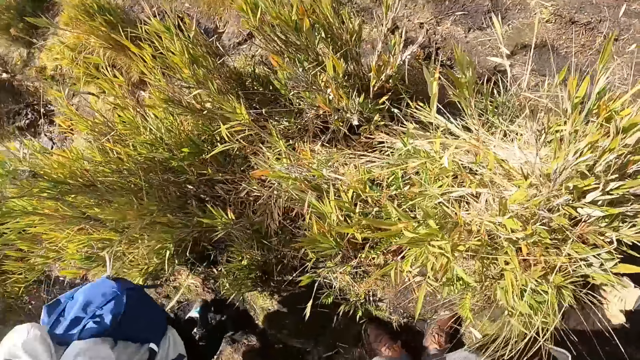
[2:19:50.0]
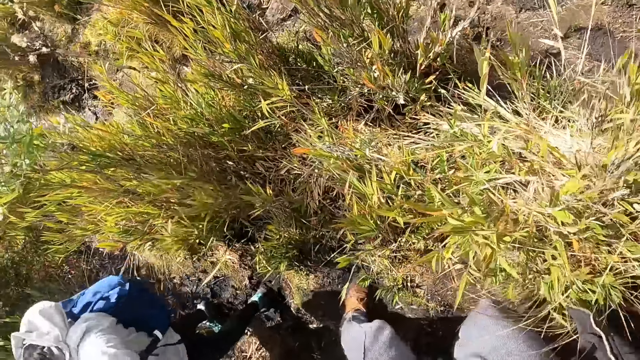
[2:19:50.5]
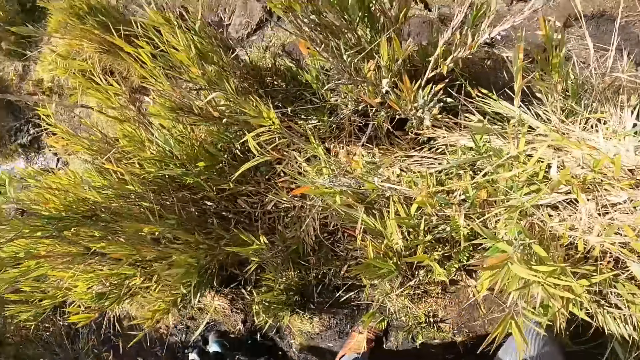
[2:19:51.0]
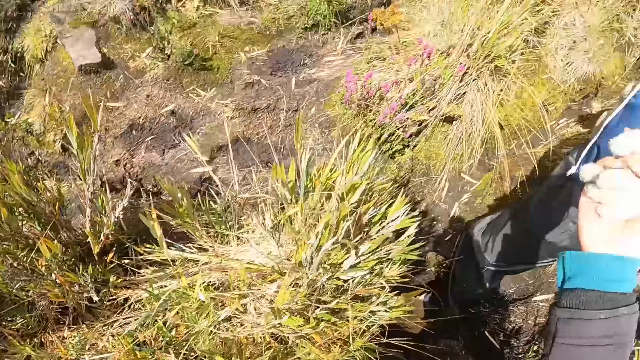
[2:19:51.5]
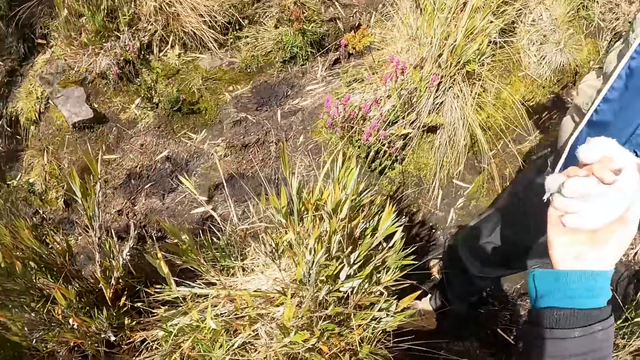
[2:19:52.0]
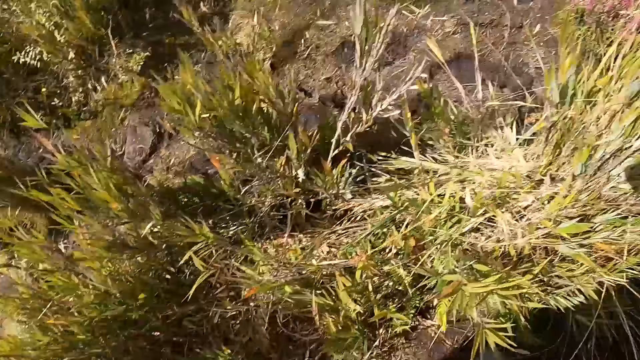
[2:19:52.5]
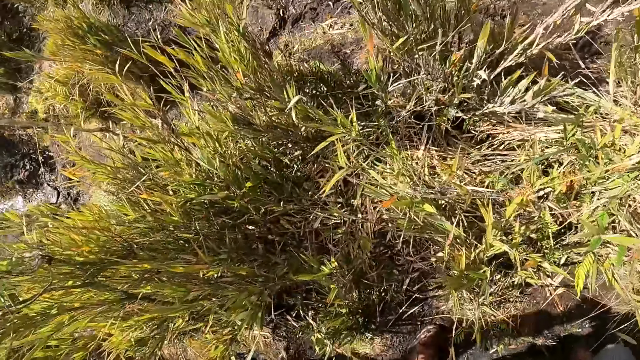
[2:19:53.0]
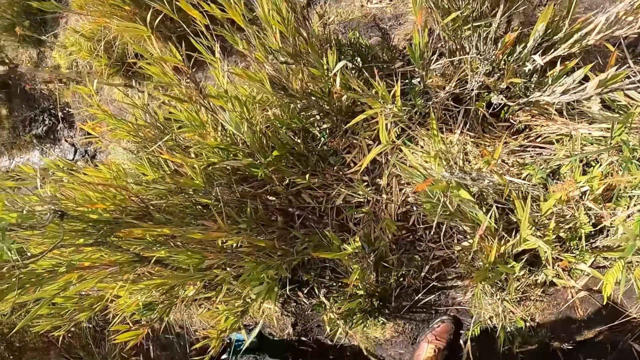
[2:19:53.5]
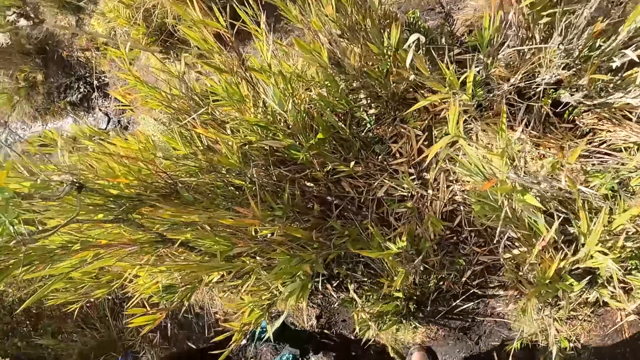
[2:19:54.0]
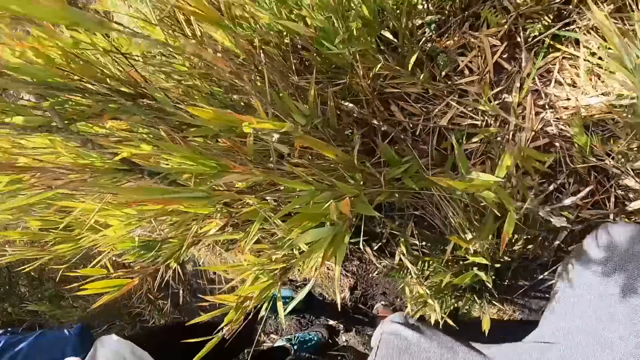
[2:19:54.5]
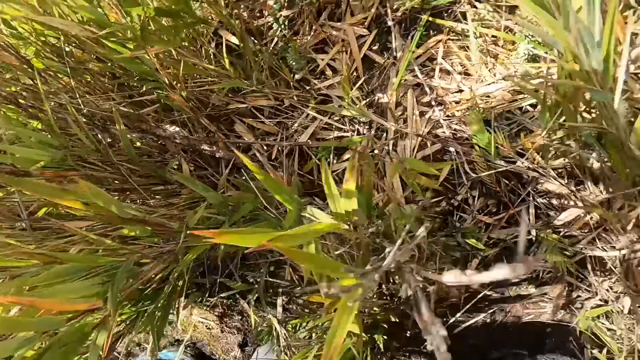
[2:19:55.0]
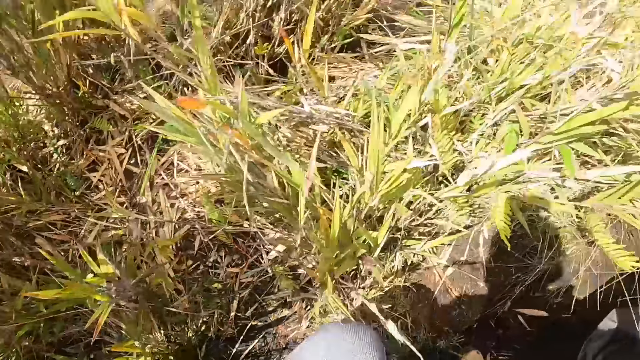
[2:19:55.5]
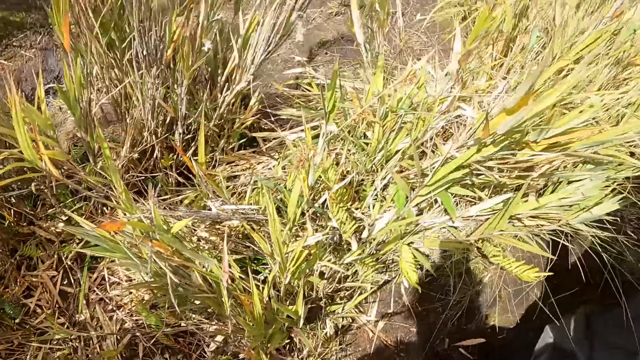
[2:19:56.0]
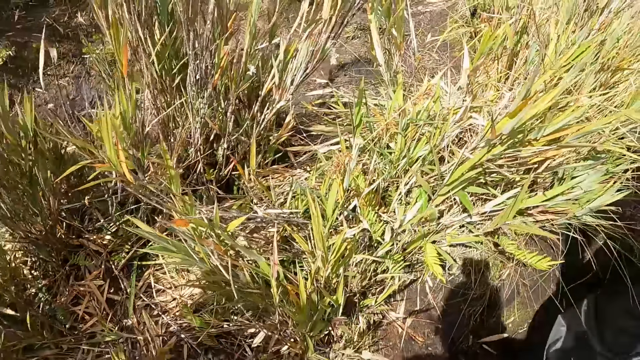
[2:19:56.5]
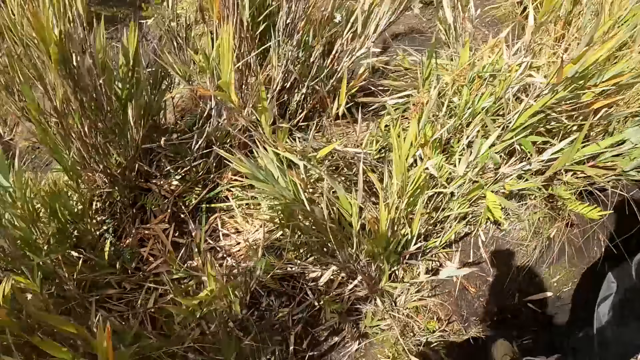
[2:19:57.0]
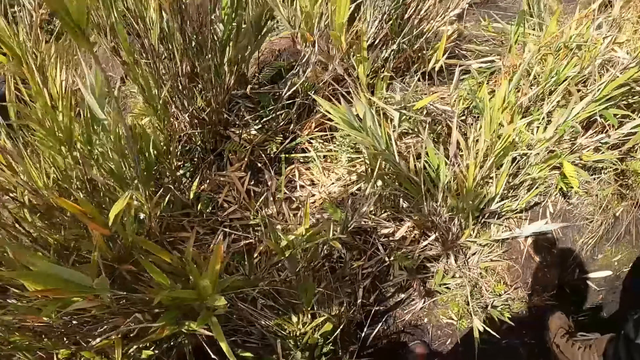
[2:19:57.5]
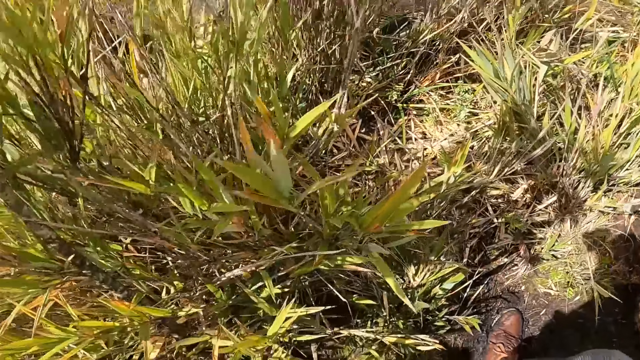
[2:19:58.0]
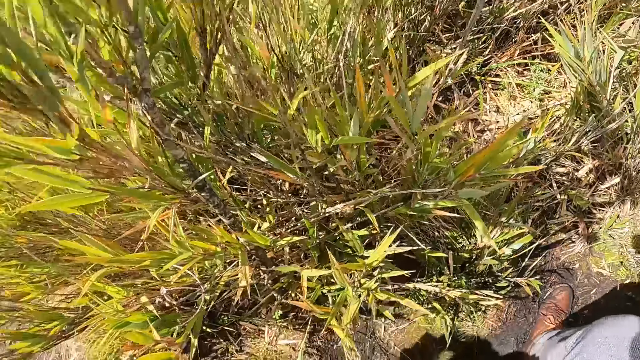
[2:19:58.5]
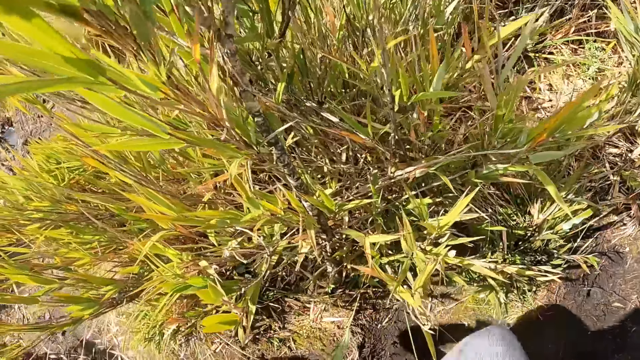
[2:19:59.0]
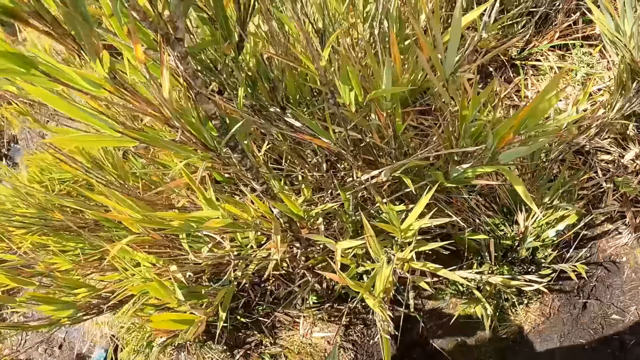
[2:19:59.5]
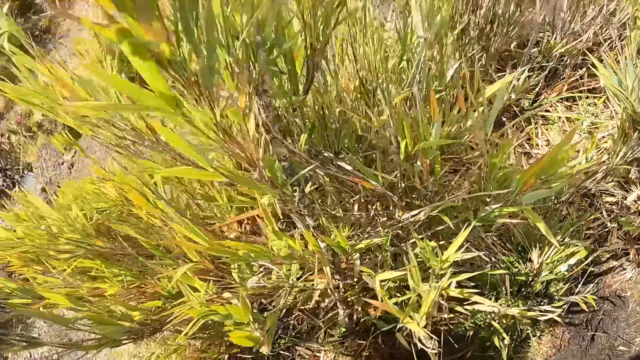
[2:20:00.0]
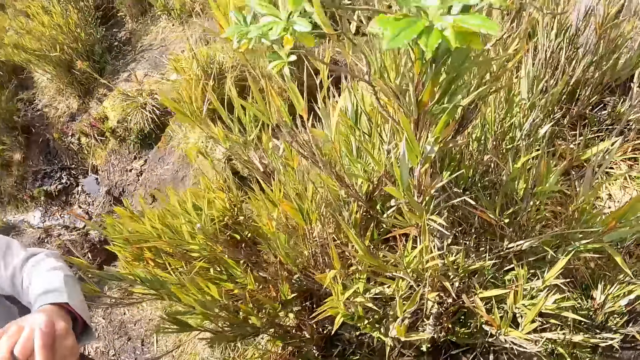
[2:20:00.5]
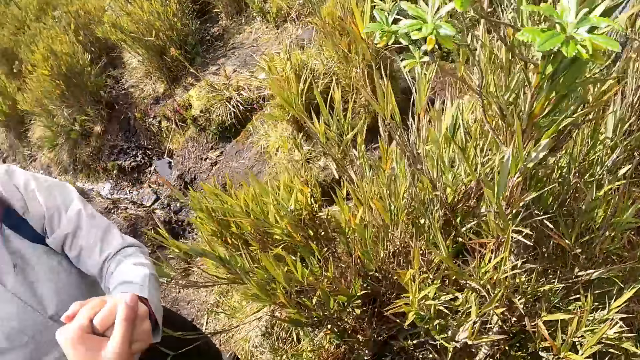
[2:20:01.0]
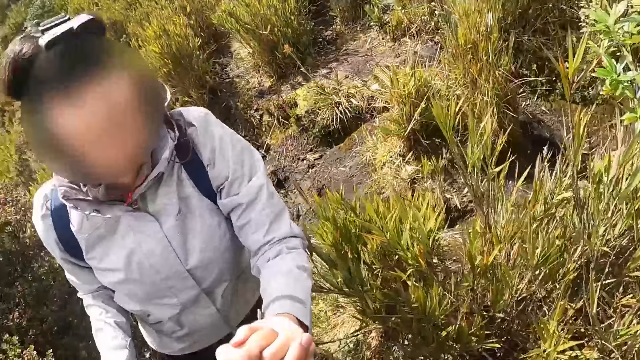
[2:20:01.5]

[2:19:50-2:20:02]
The camera wearer walks on the muddy path. They hold hands with a man. They walk on the muddy path.

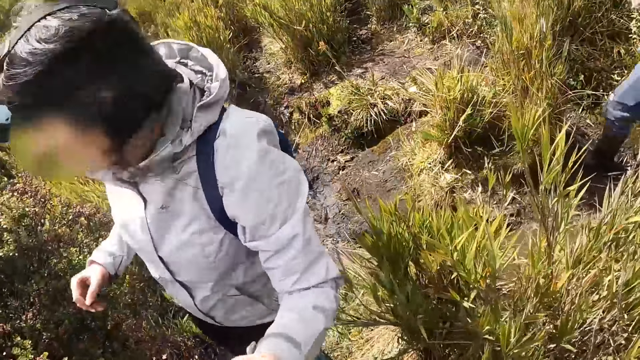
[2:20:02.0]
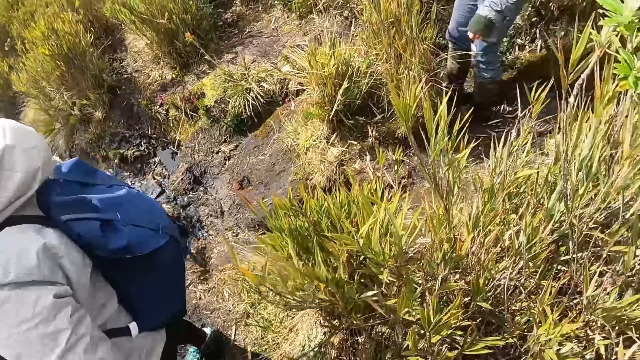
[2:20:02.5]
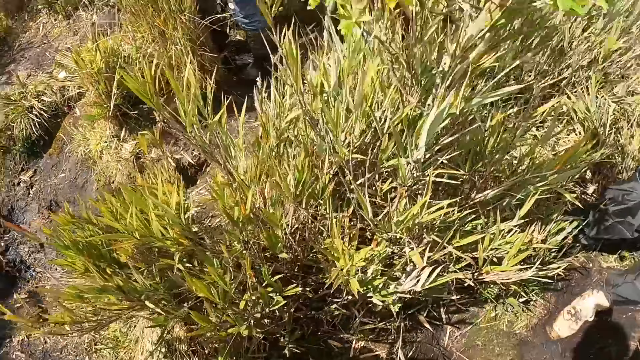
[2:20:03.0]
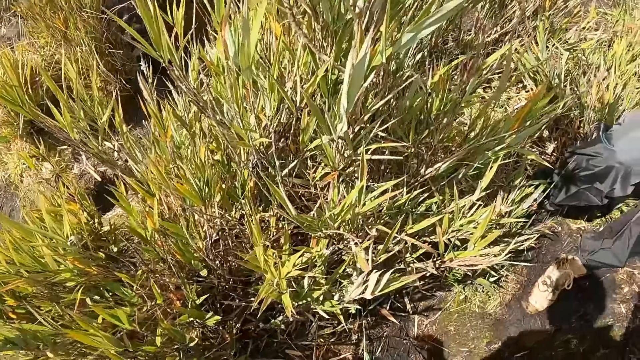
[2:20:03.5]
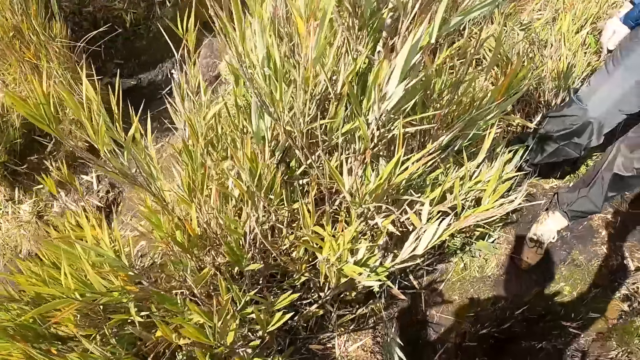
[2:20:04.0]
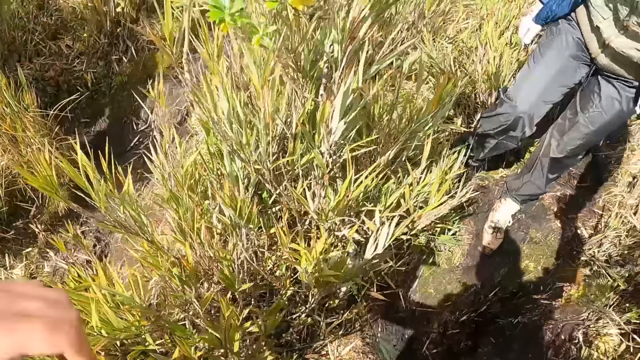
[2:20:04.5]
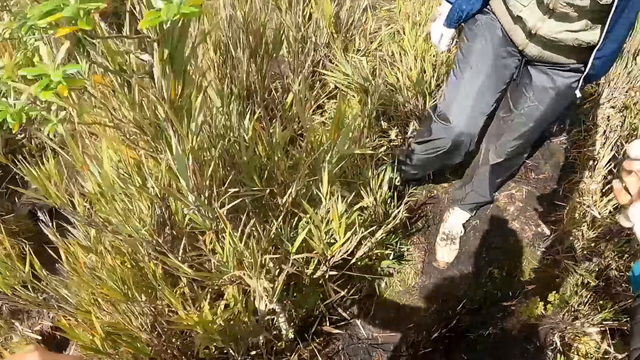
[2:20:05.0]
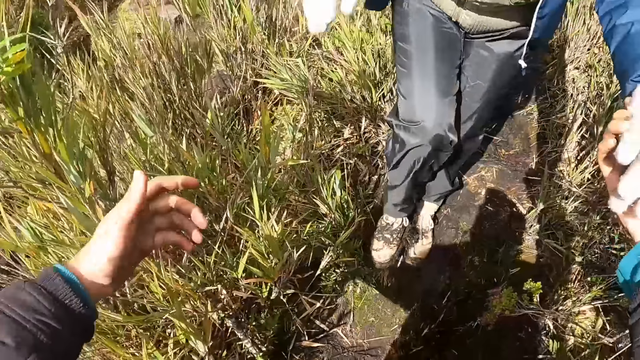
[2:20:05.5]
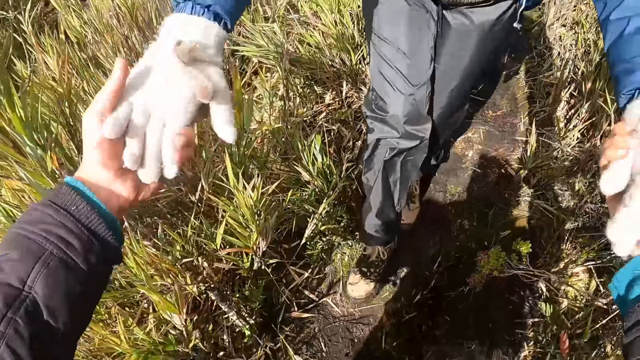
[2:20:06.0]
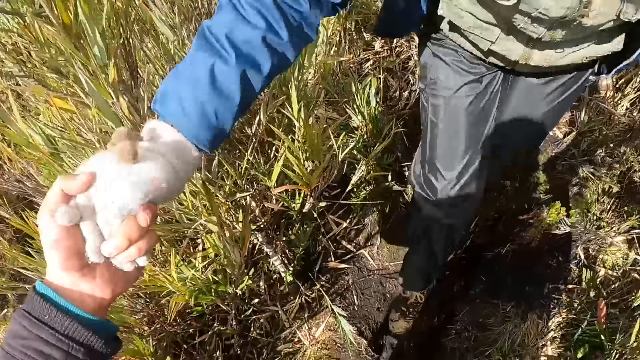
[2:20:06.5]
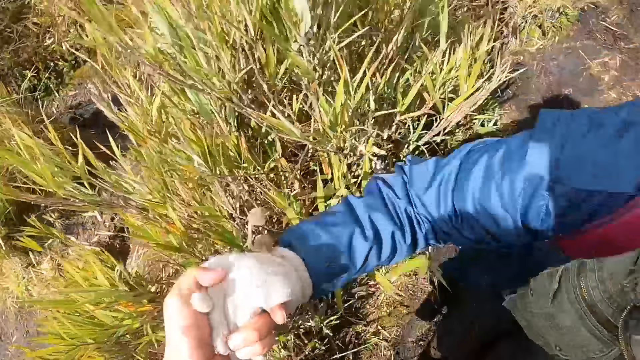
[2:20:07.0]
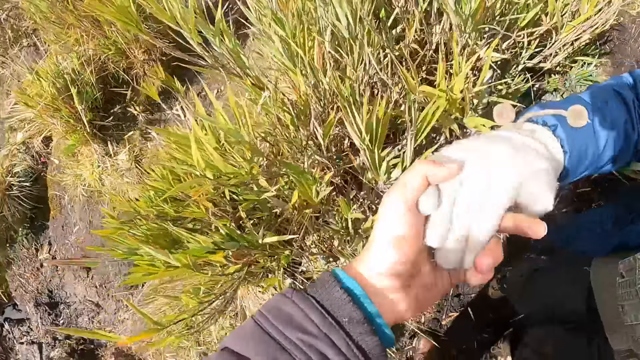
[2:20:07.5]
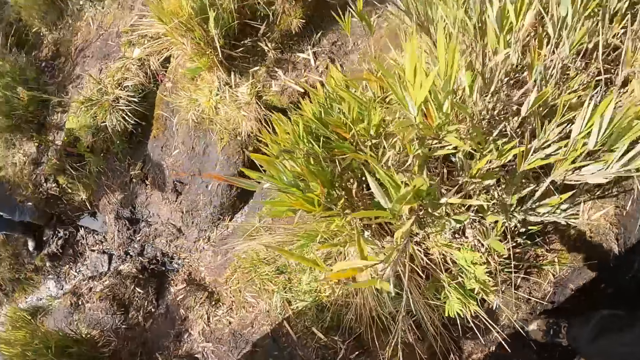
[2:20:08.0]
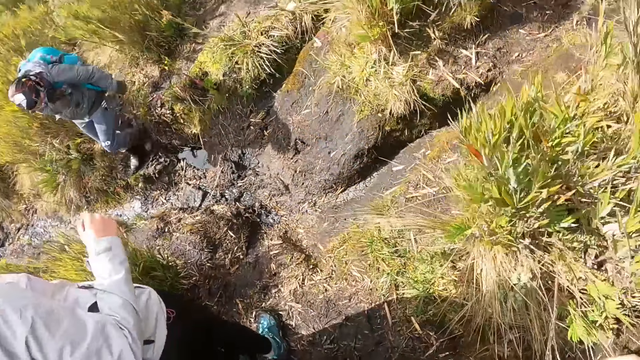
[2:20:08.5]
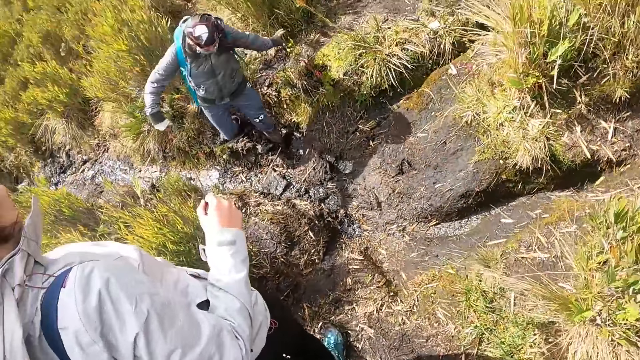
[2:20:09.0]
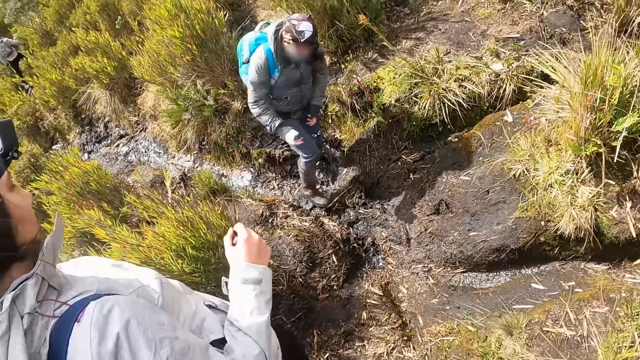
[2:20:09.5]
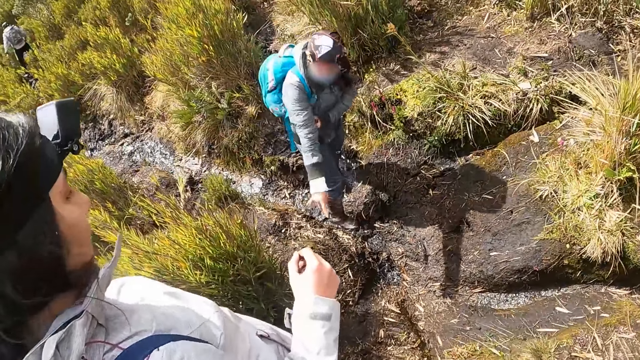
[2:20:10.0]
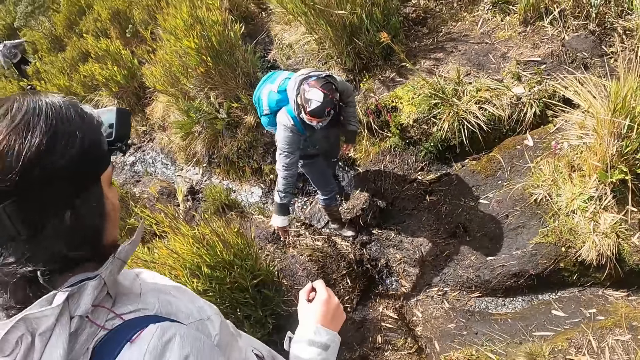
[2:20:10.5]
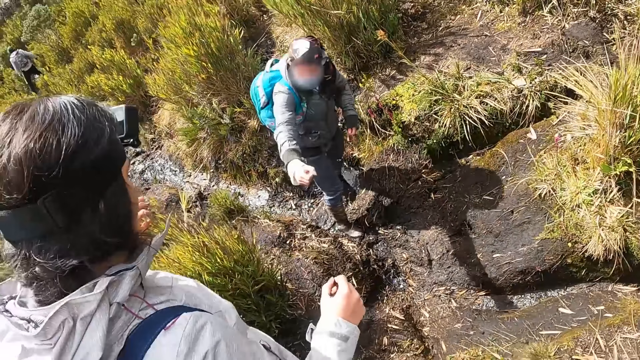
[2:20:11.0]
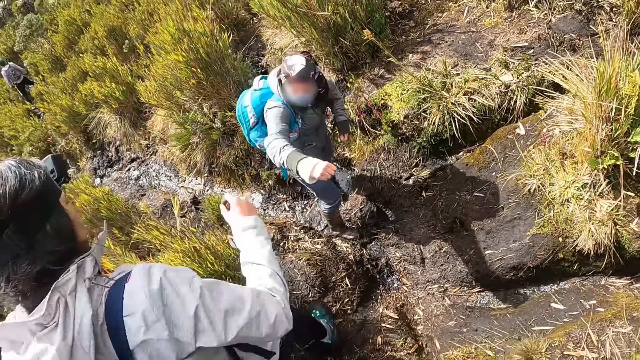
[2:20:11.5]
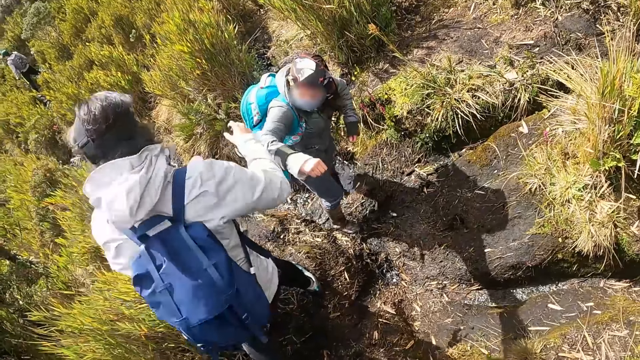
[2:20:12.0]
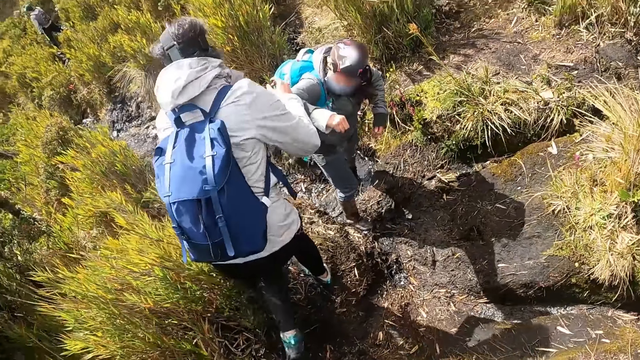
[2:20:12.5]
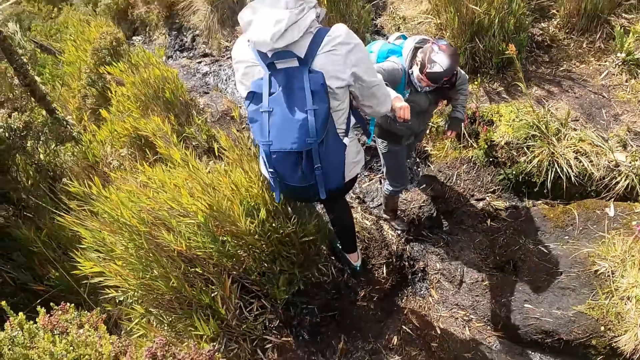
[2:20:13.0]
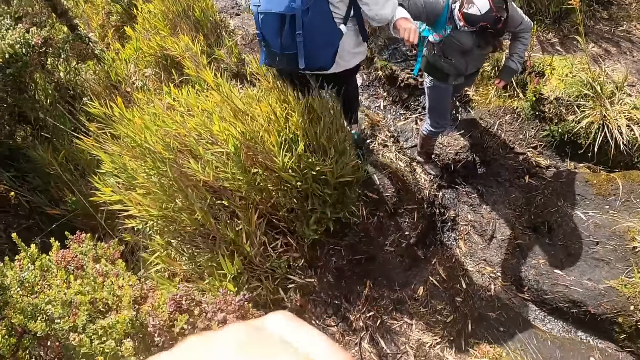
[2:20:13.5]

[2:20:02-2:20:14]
The woman holds the camera wearer's right hand with her gloved left hand. The camera wearer stretches his left hand towards the woman. The woman holds the camera wearer's left hand with her gloved right hand. A man walks up. The man adjusts his sleeve with his left hand and stretches his right hand towards another woman. The other woman walks towards the man down the muddy path. The other woman places her right hand on the man's right hand and hikes past the man. The camera wearer moves his hand.
